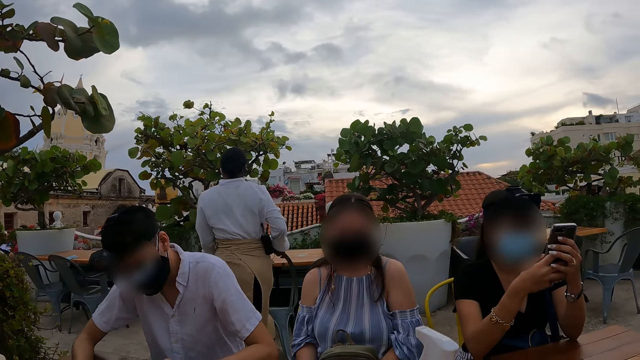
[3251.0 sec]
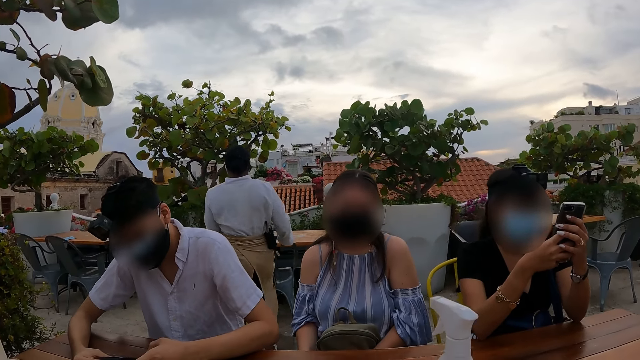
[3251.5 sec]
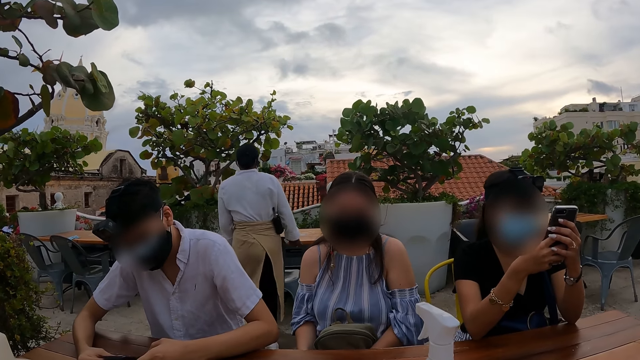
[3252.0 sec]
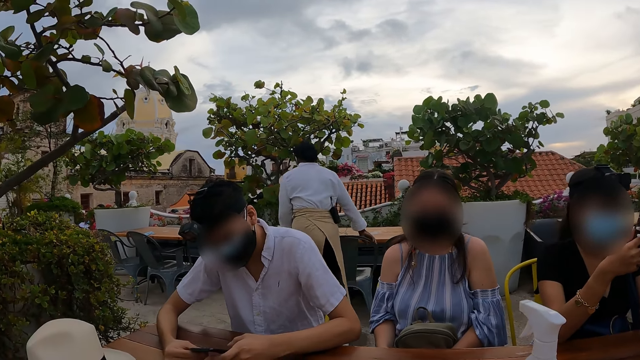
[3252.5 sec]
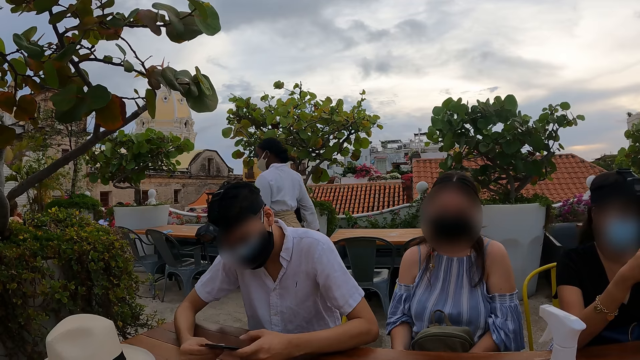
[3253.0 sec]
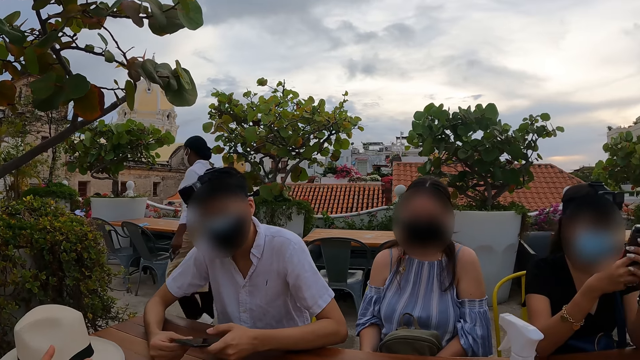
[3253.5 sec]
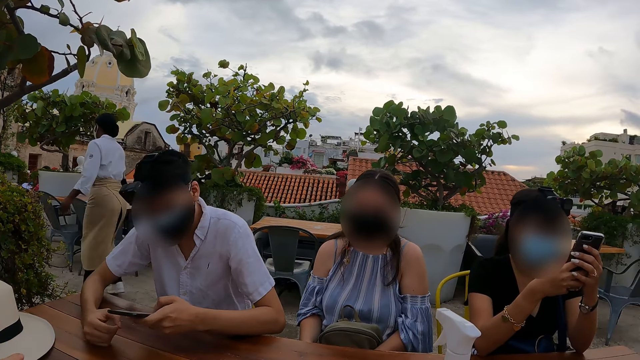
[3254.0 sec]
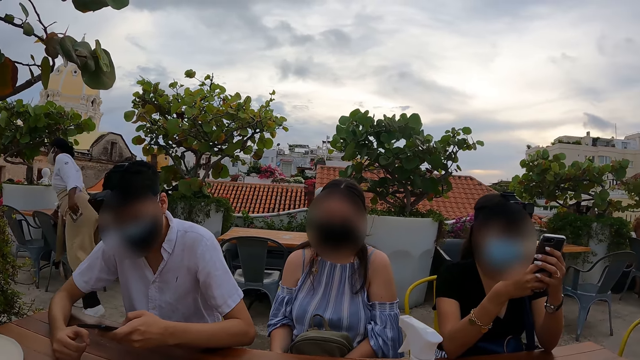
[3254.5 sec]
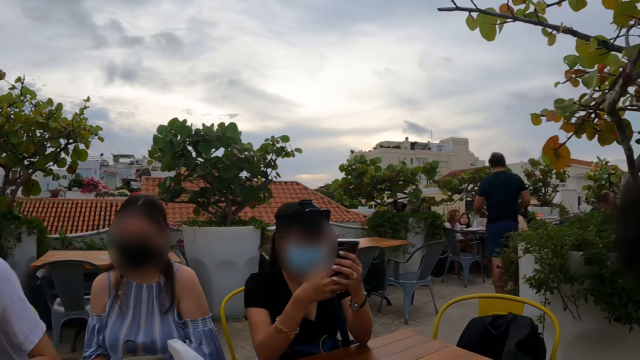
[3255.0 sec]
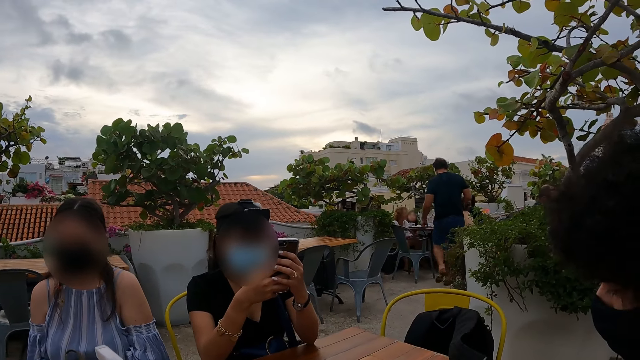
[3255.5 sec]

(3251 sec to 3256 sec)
The camera wearer looks at a man.

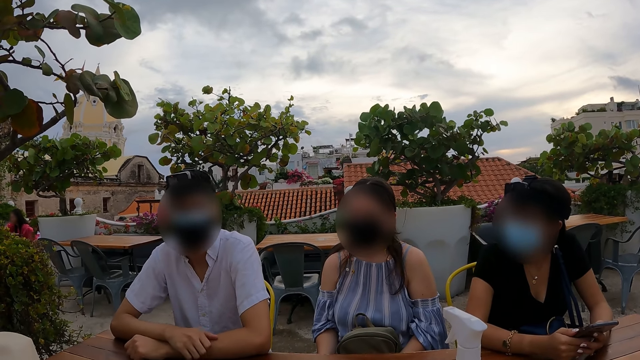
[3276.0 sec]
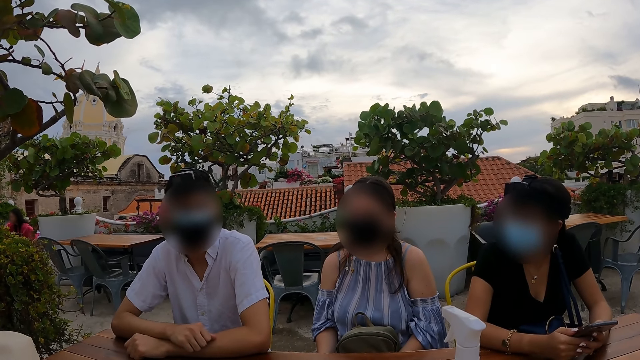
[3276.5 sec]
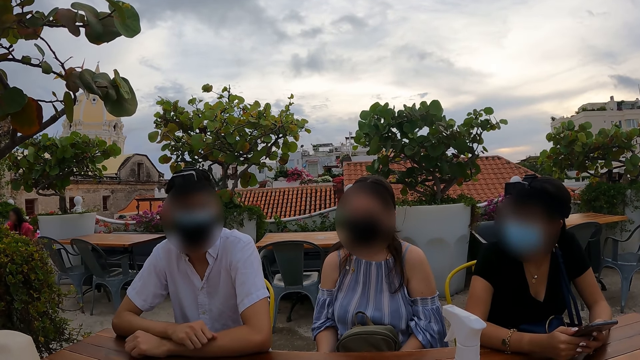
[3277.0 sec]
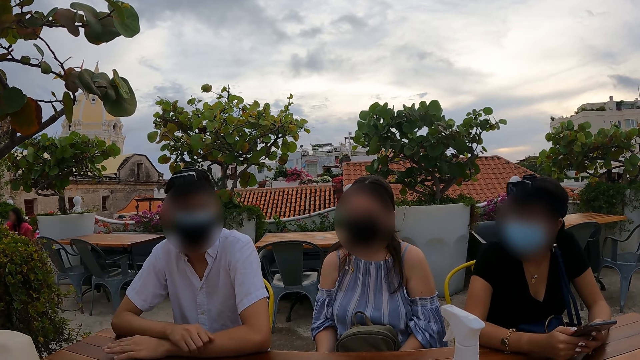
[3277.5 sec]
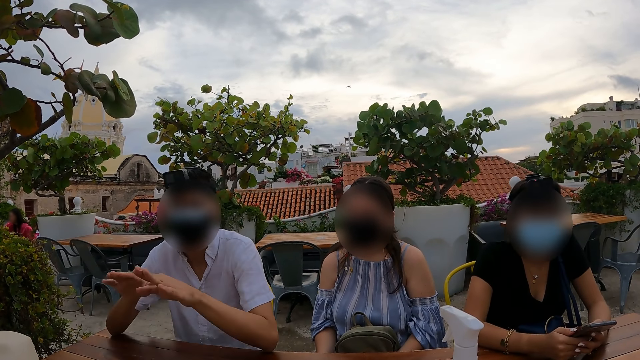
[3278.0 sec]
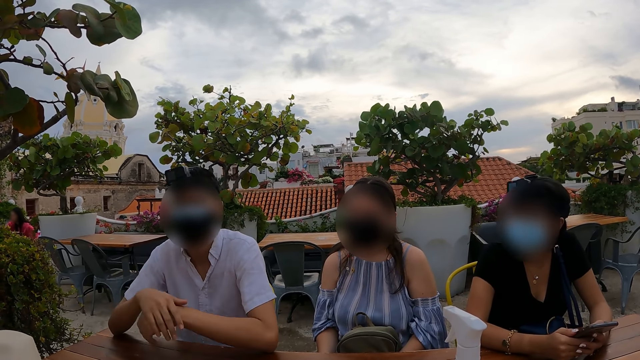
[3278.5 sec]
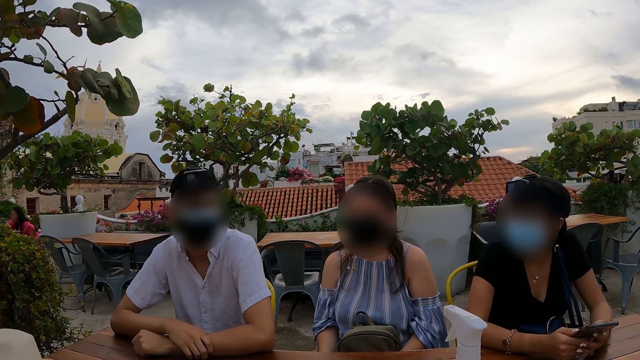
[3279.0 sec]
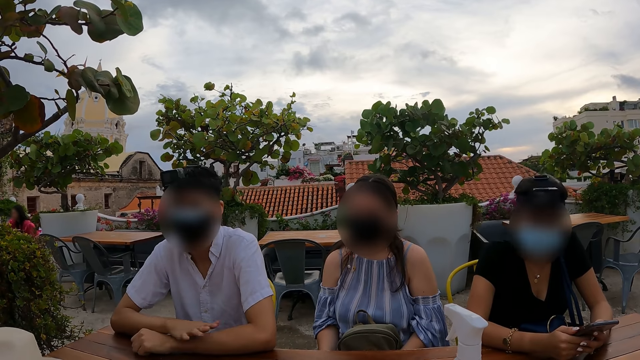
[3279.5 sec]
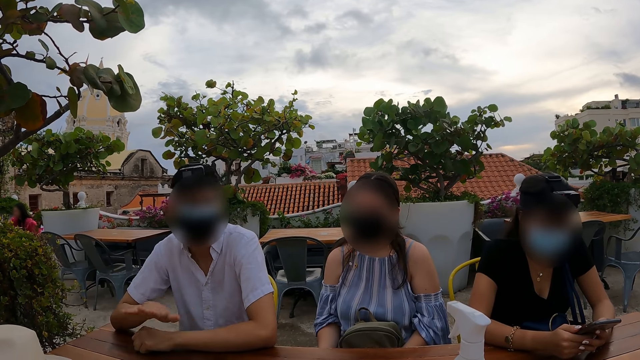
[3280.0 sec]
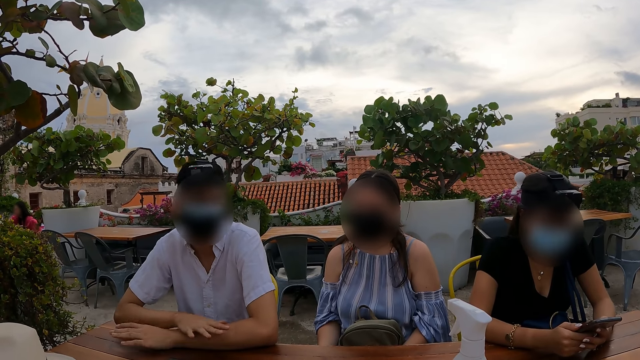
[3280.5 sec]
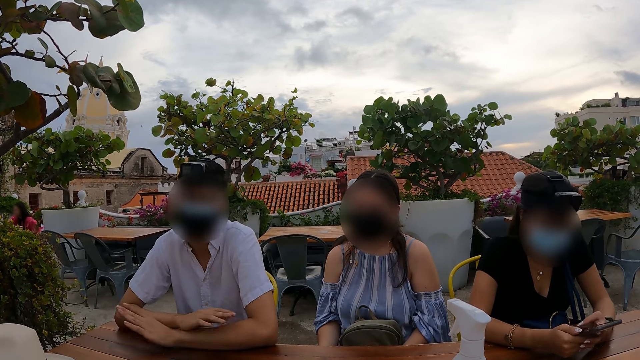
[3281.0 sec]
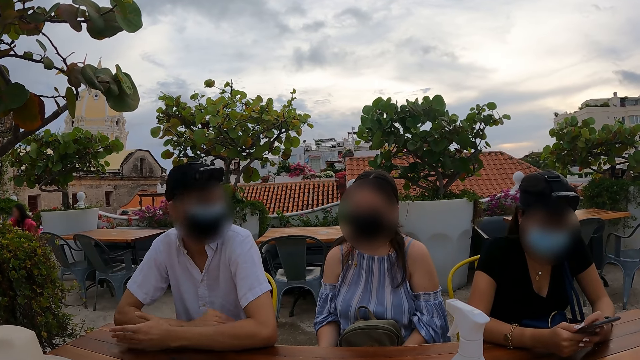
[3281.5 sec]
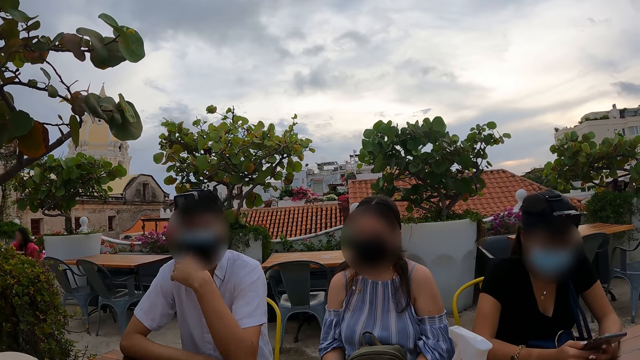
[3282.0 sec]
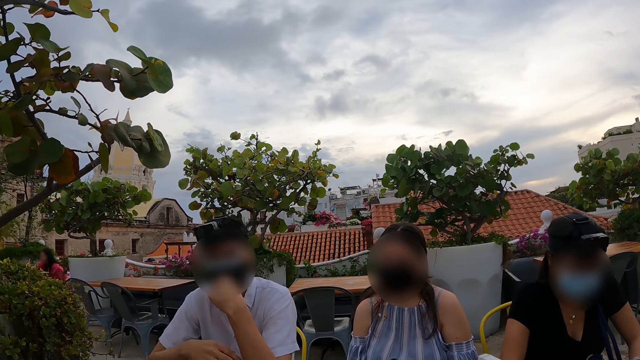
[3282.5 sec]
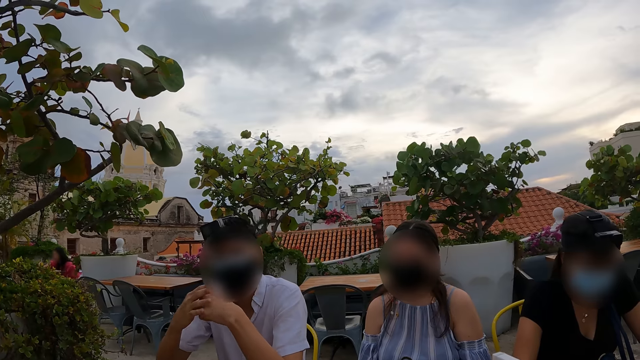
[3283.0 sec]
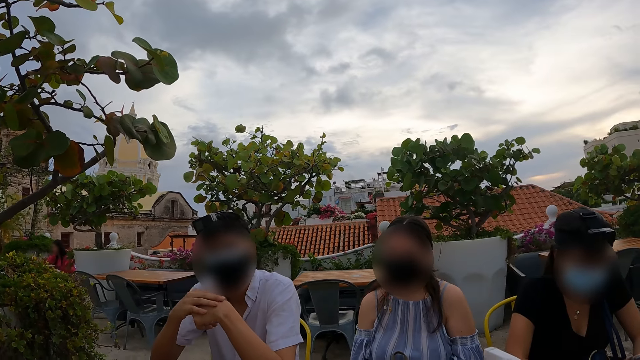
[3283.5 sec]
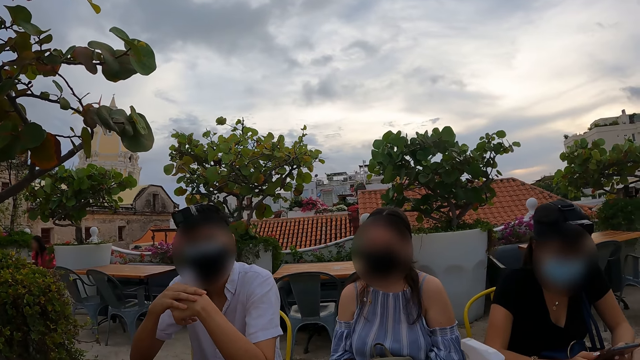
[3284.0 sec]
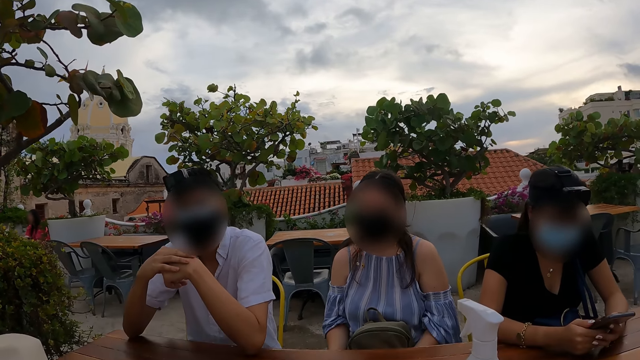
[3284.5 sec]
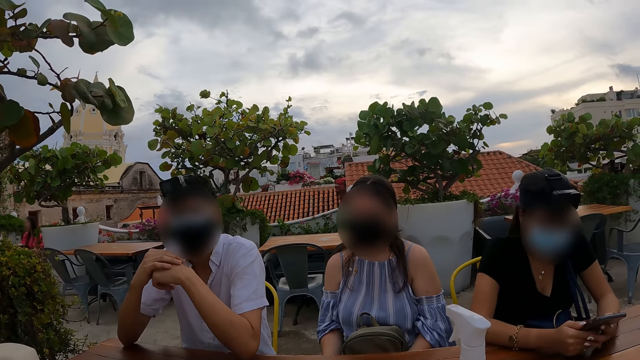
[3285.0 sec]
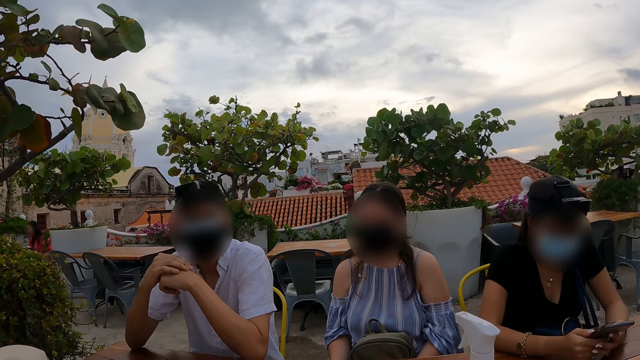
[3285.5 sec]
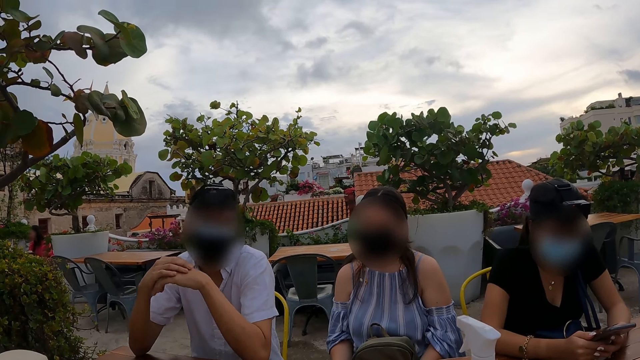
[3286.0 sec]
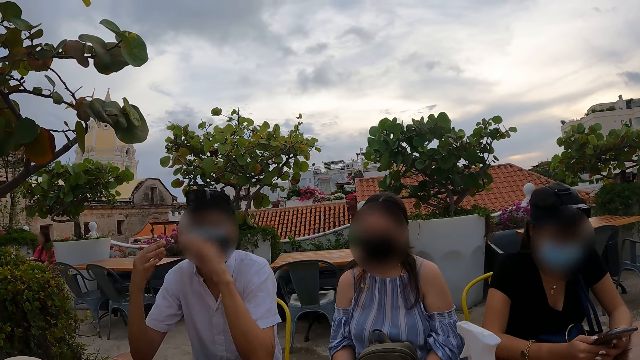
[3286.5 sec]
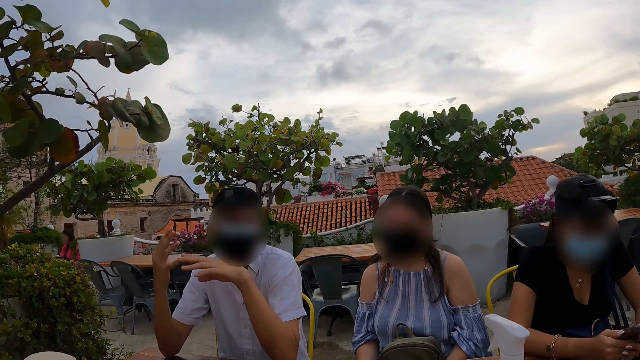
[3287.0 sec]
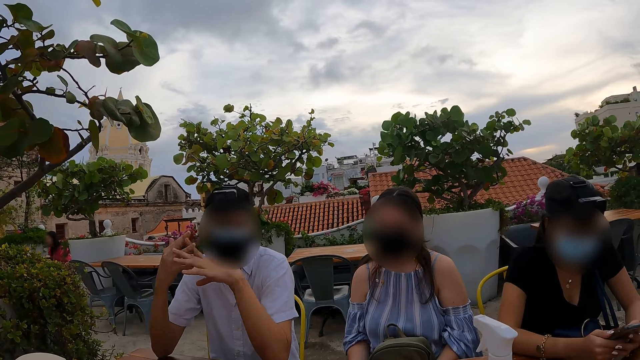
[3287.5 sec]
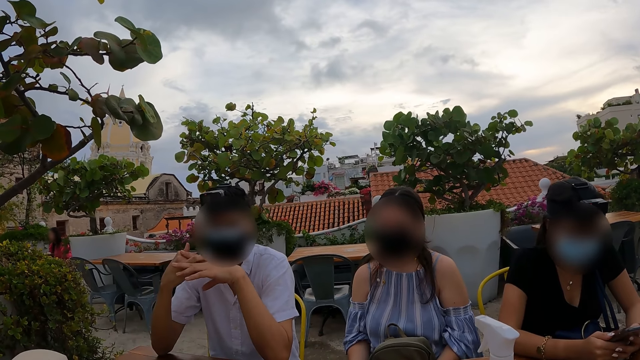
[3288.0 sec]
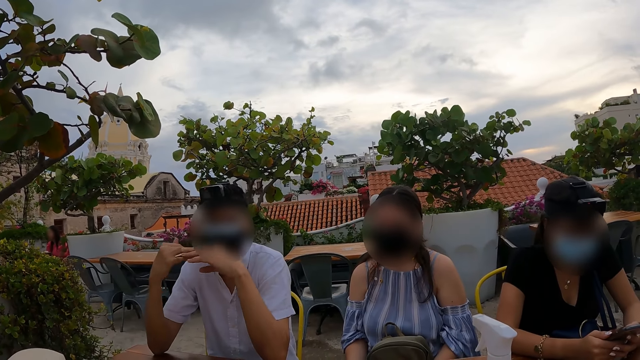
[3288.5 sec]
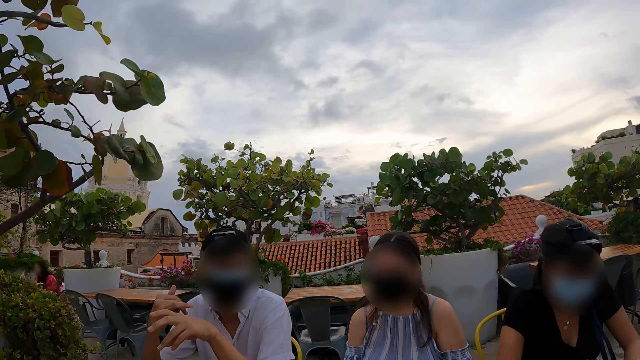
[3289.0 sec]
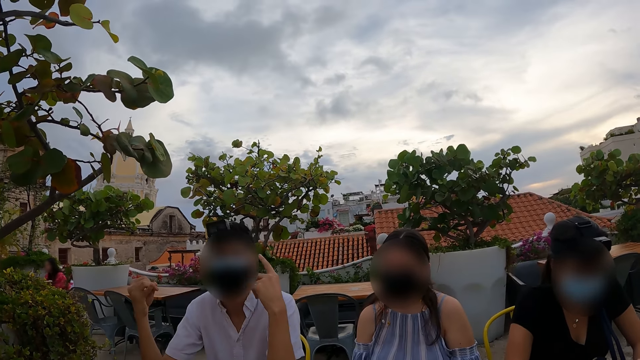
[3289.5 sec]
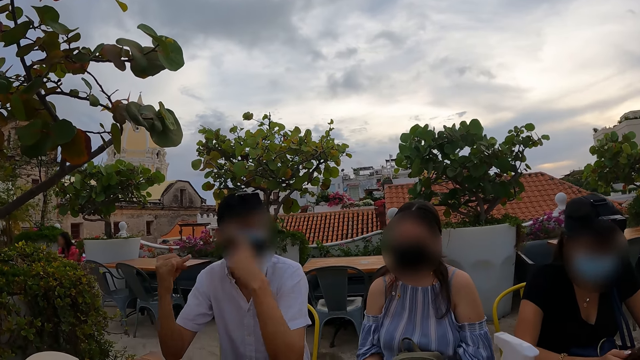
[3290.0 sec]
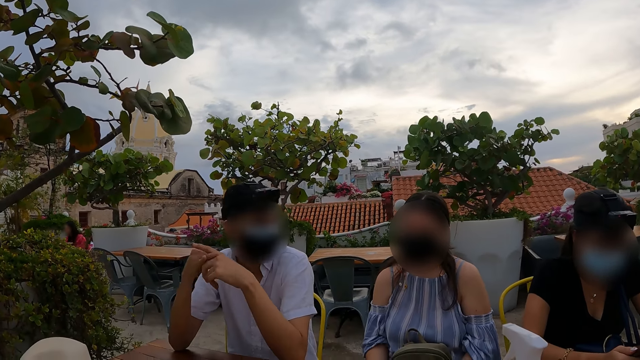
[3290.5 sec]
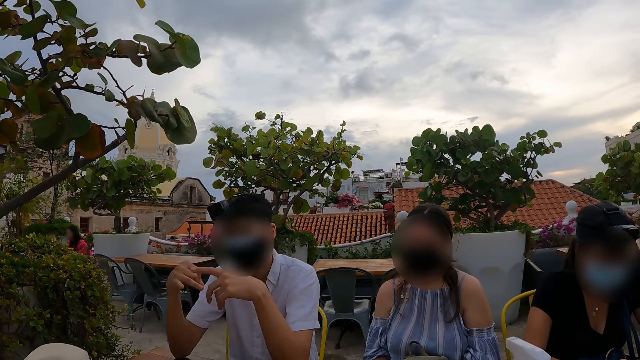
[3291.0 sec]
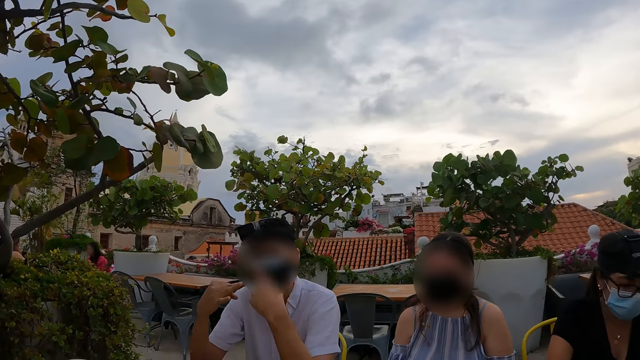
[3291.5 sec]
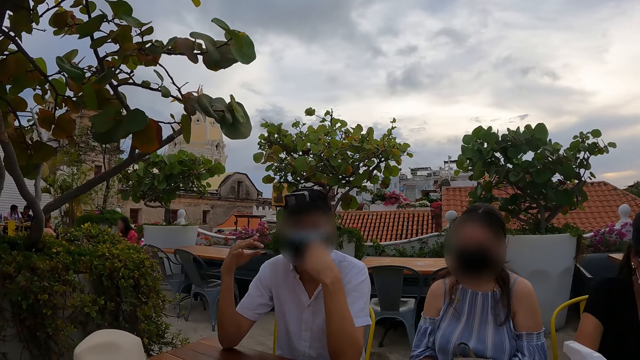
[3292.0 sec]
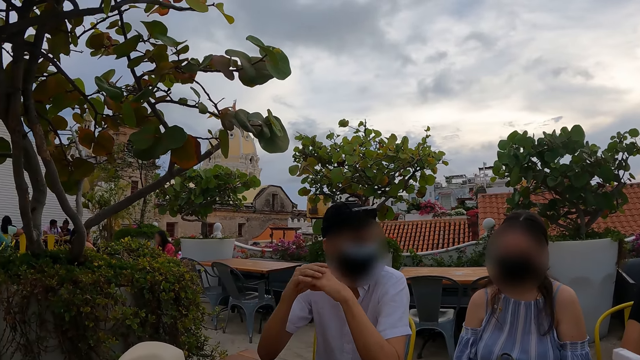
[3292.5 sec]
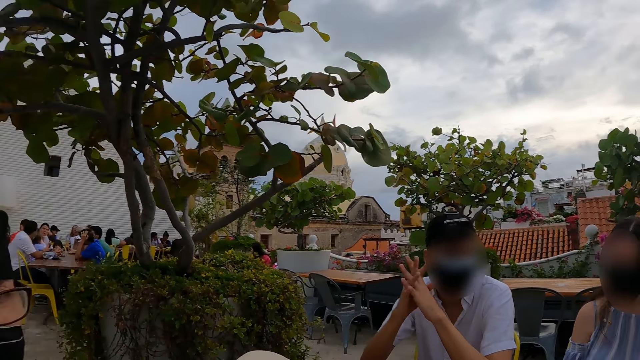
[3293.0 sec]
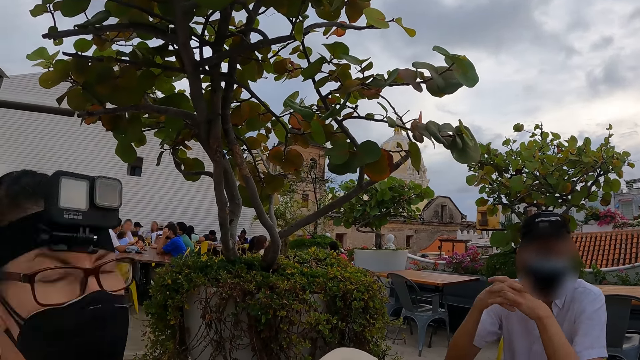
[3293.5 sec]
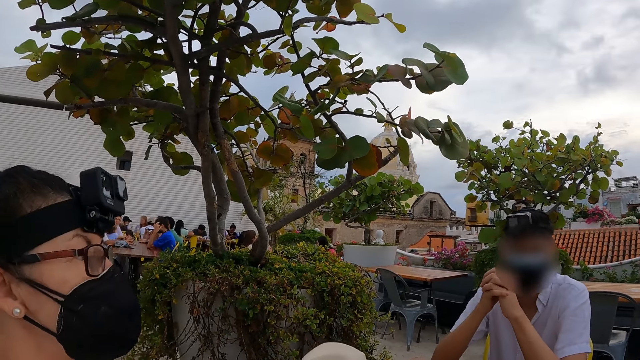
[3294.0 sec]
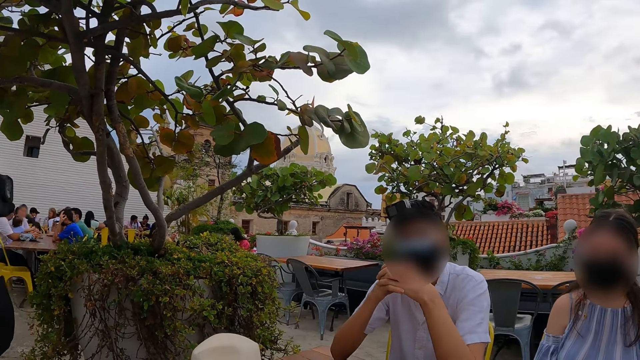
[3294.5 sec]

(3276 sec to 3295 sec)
A man uses gestures. The man interacts with the camera wearer. The man clasps fingers.
